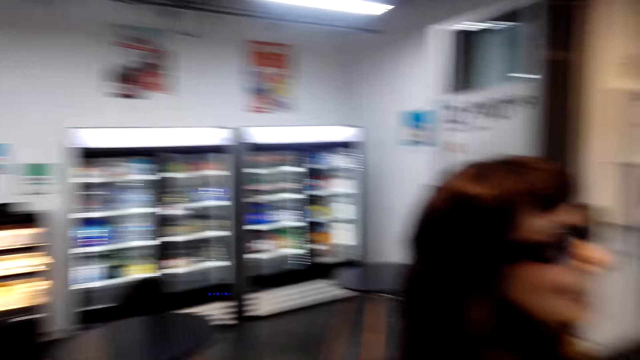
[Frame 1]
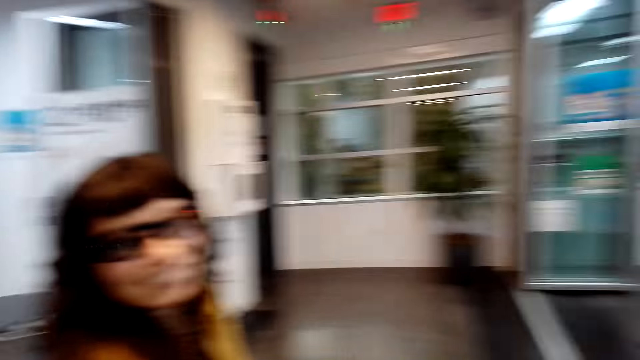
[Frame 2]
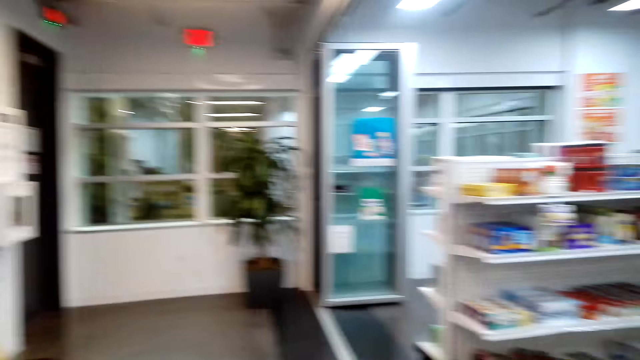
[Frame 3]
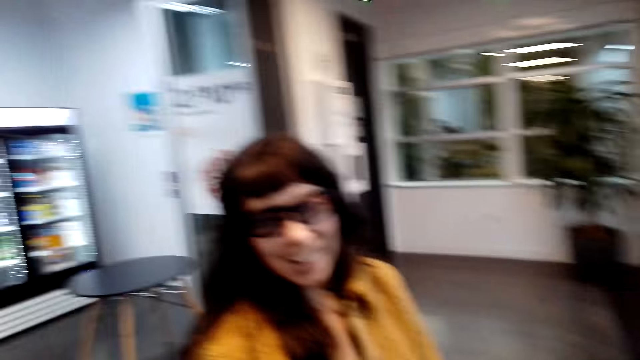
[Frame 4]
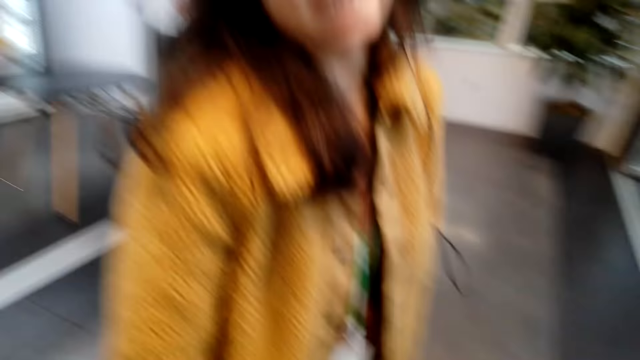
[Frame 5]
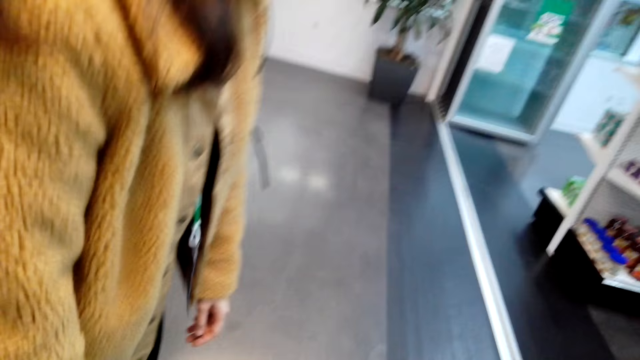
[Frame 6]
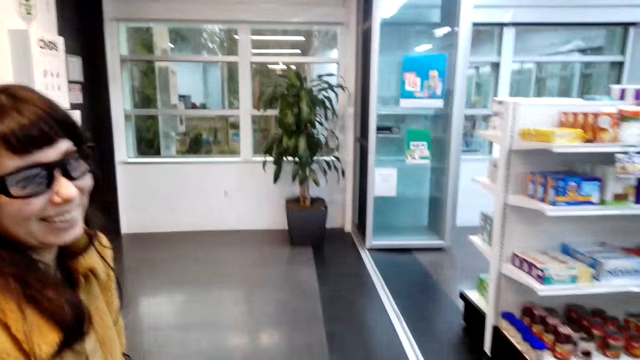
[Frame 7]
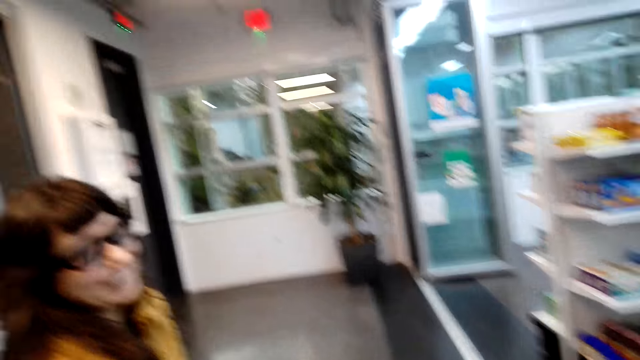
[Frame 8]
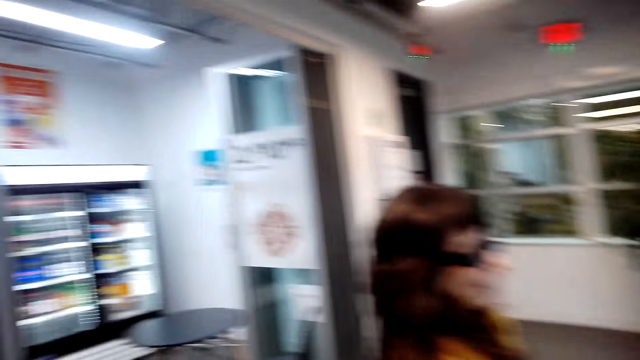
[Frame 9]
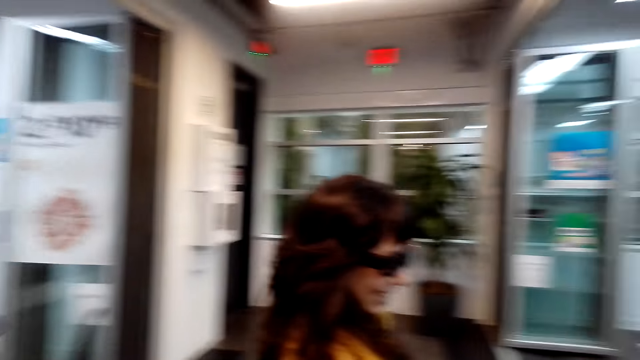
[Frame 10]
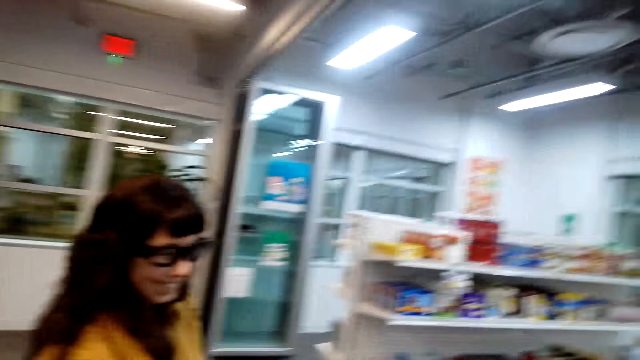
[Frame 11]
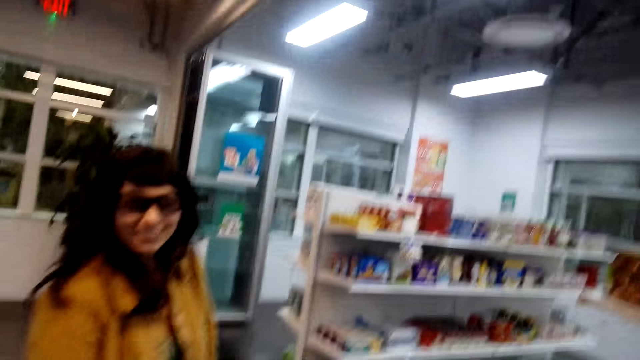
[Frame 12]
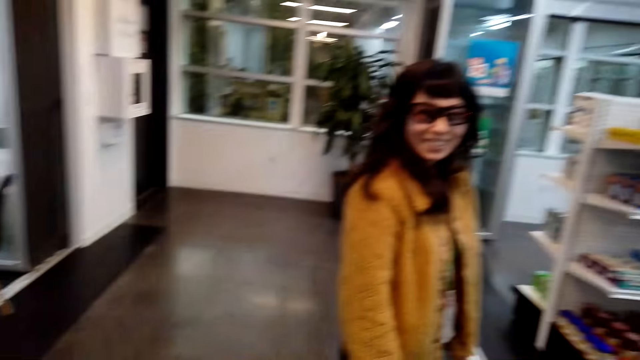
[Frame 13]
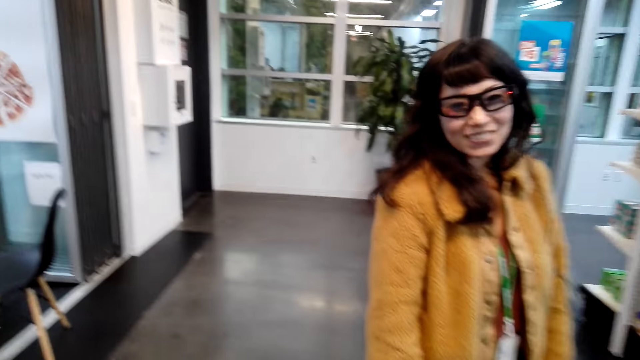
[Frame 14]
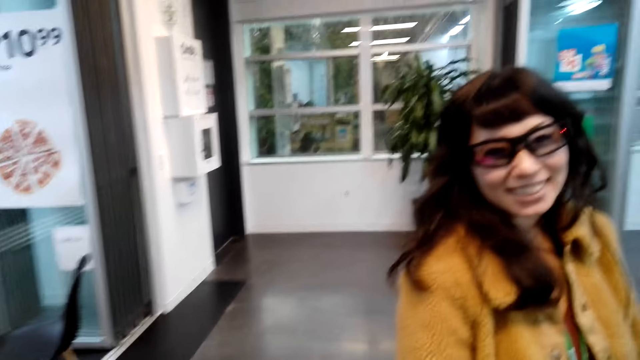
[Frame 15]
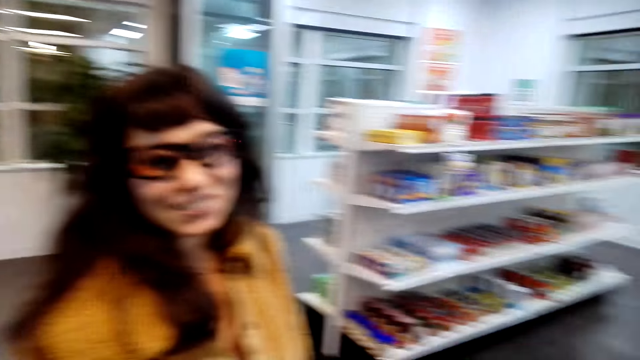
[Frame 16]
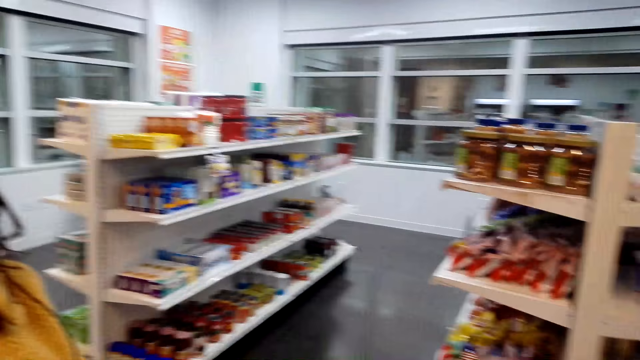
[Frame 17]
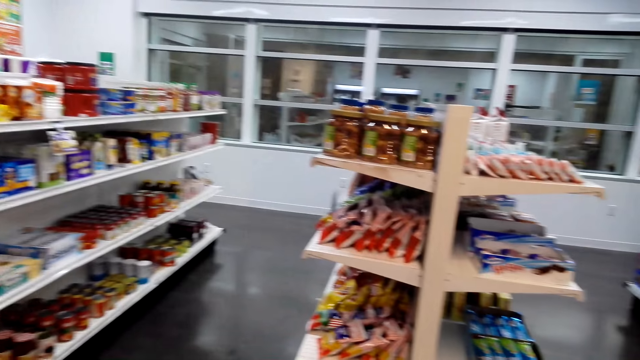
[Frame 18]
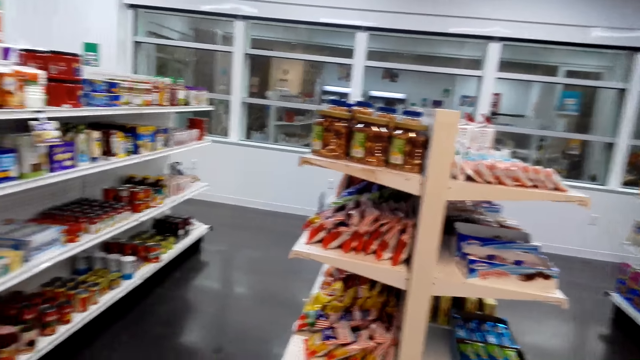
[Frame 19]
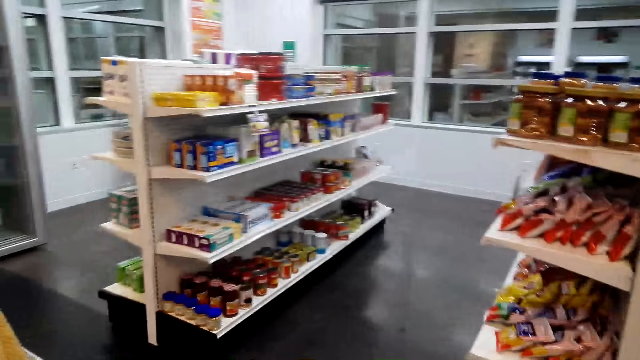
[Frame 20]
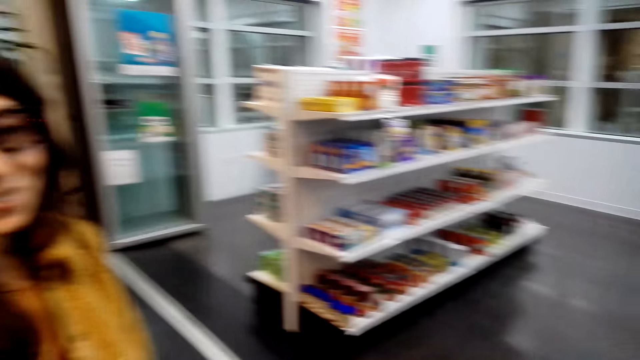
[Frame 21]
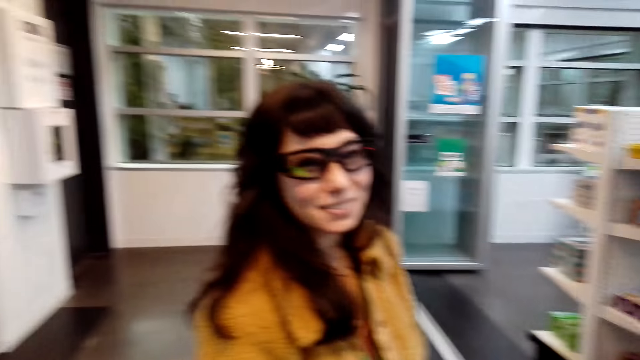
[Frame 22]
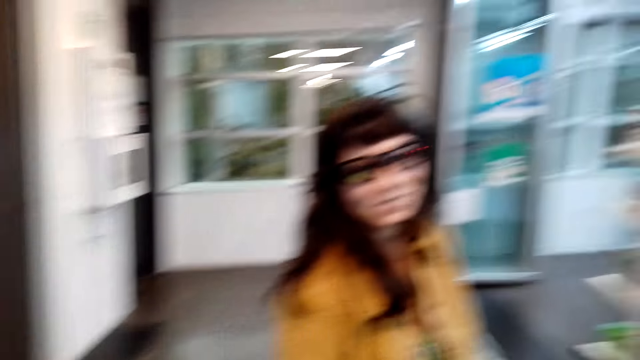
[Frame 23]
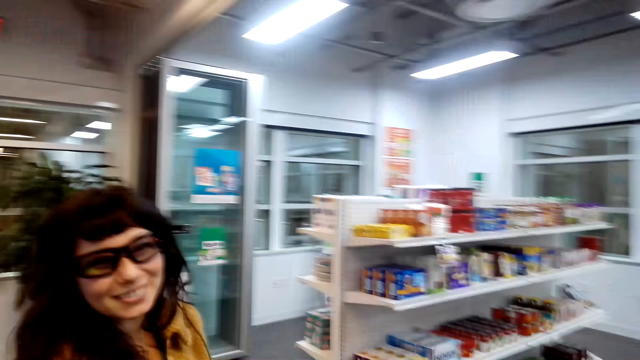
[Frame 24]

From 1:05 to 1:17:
The camera wearer looks around.

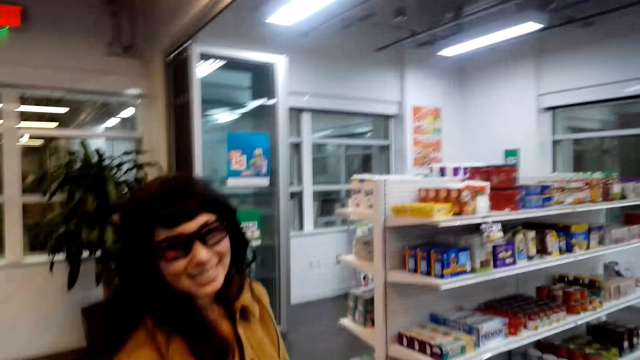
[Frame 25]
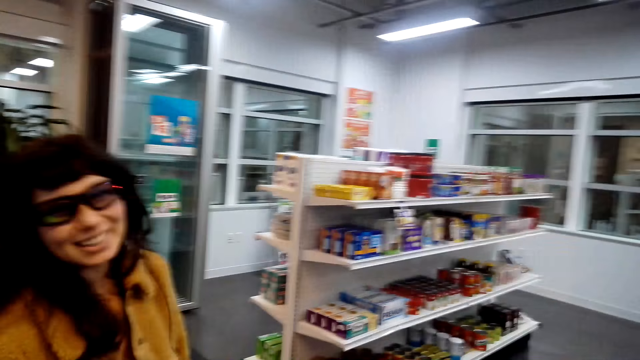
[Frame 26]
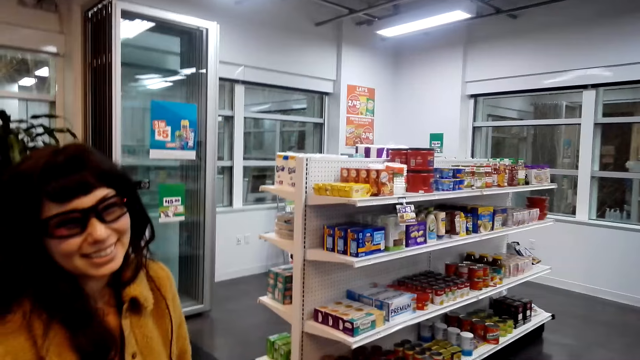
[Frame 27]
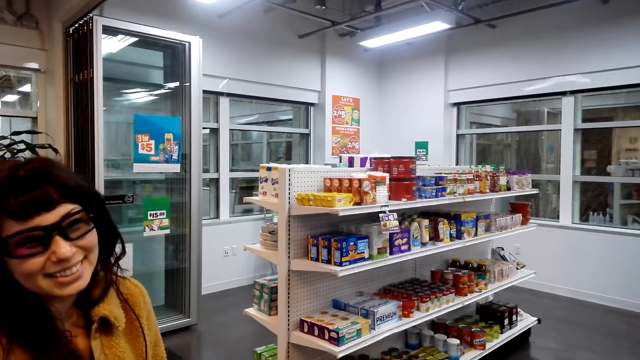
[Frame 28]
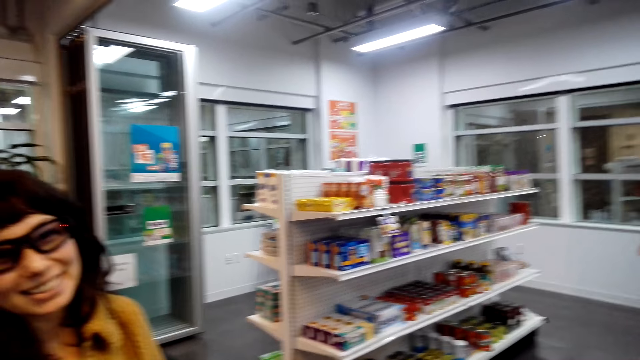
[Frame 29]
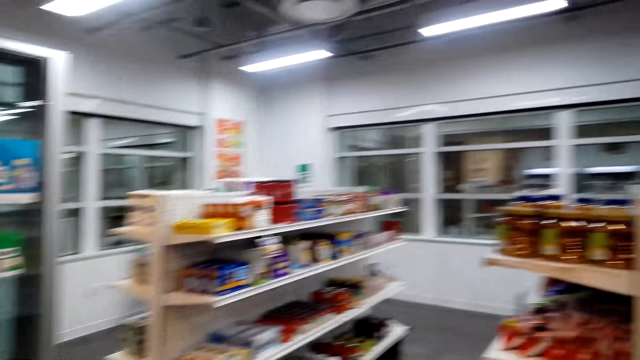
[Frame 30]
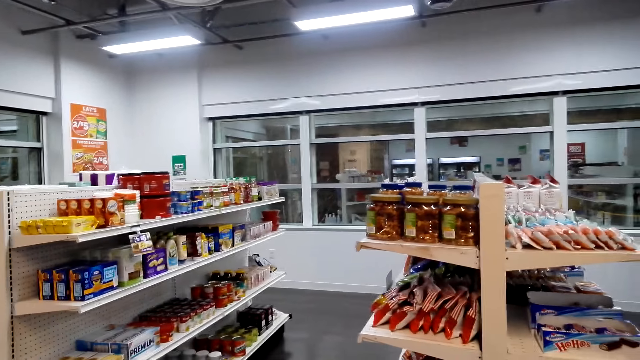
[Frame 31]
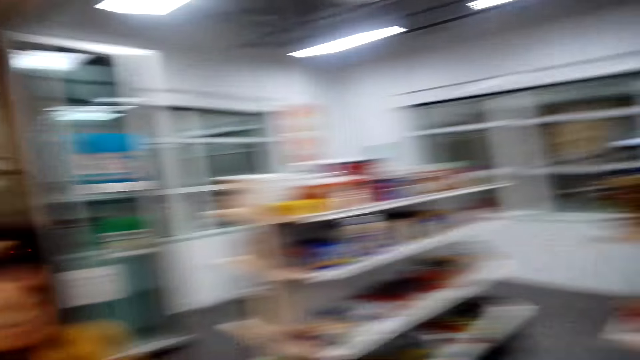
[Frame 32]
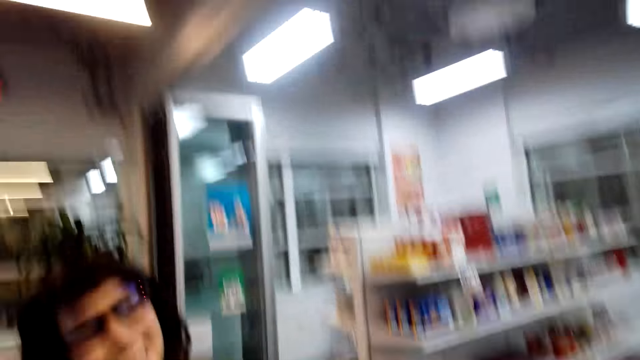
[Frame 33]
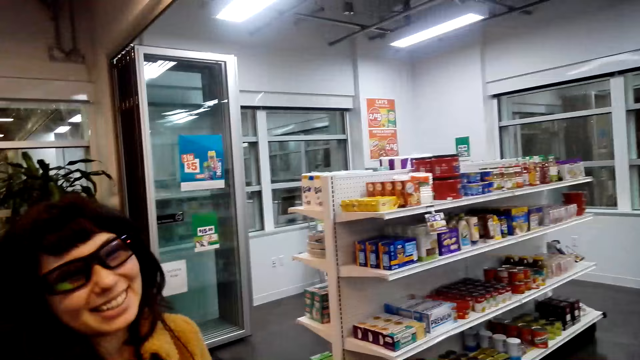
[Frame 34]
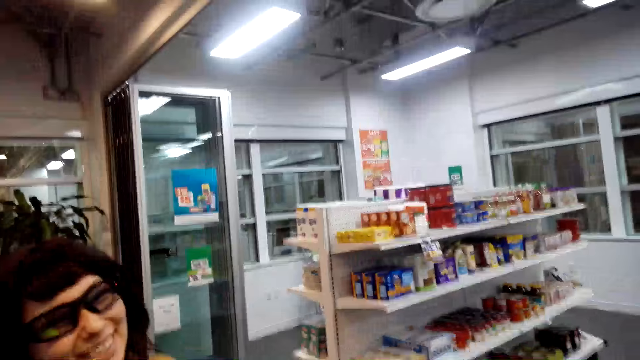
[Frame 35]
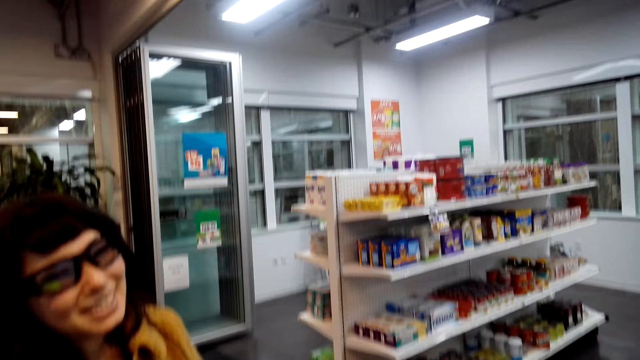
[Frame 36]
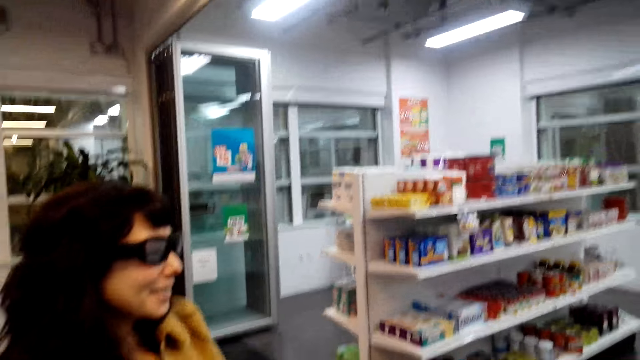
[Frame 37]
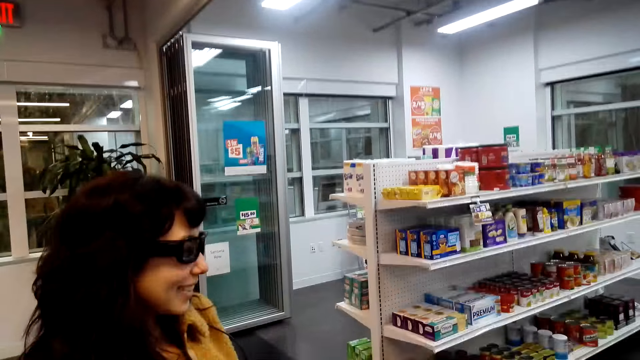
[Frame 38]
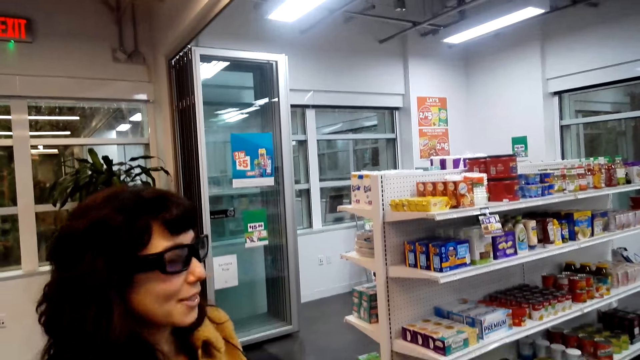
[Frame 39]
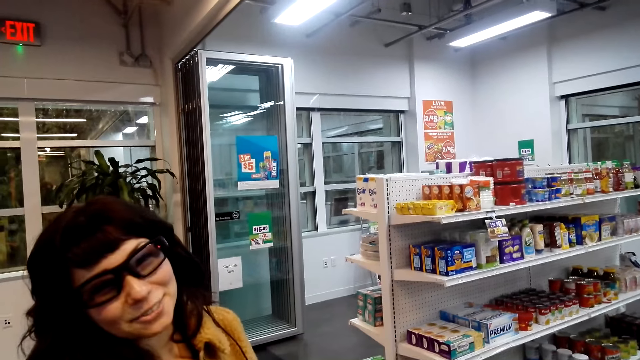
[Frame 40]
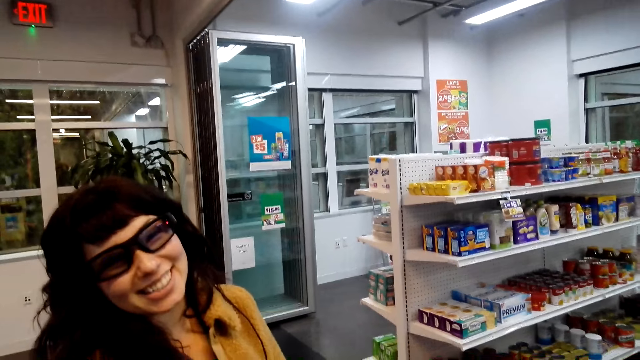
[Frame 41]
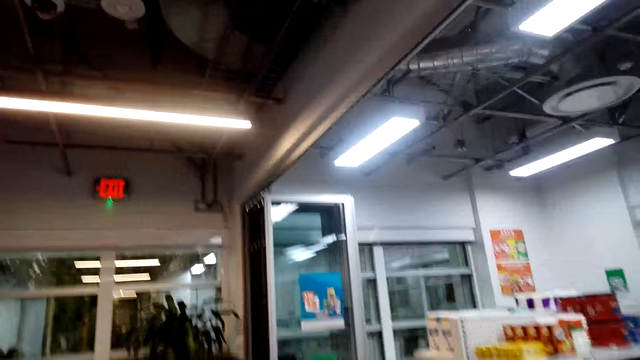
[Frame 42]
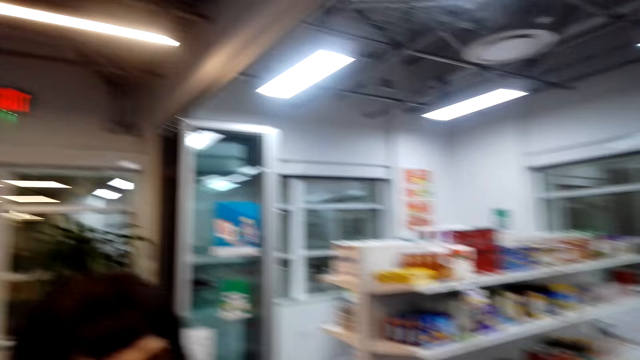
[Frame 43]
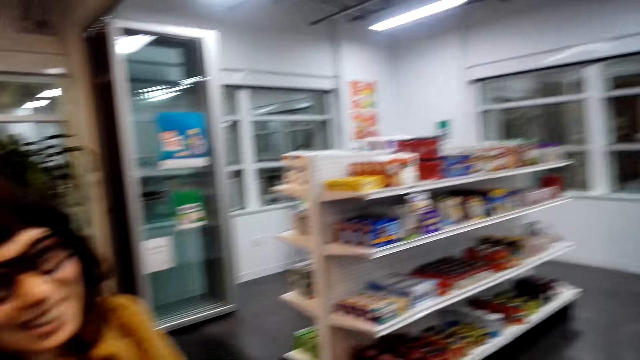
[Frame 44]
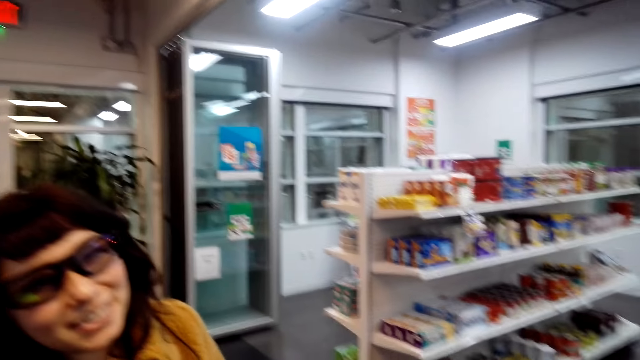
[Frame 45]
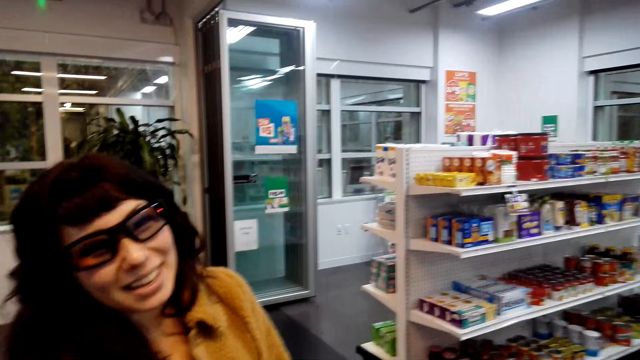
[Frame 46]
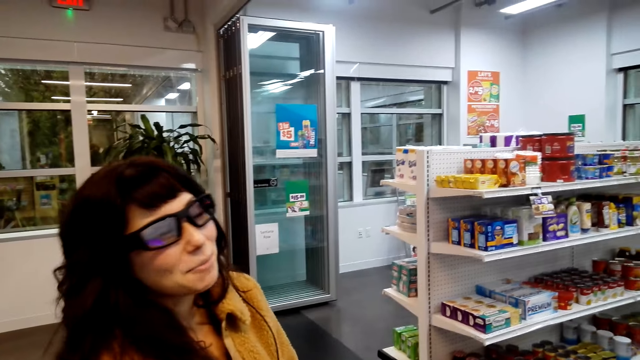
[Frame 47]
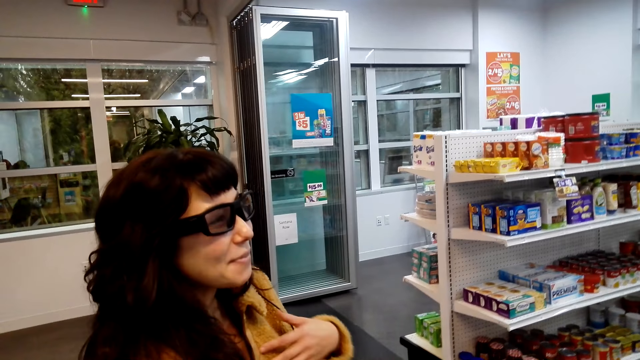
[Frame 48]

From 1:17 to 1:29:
A lady talks to the camera wearer. The camera wearer talks to the lady.
